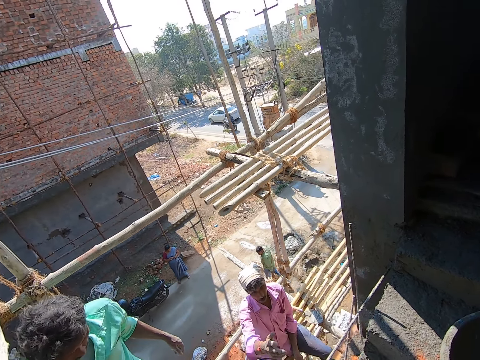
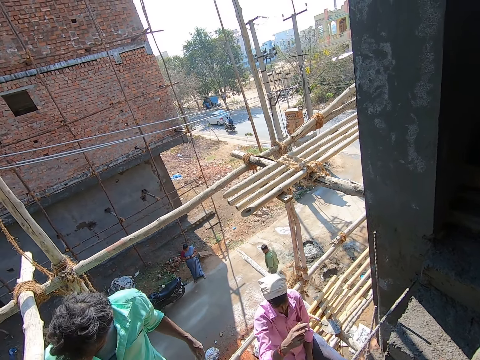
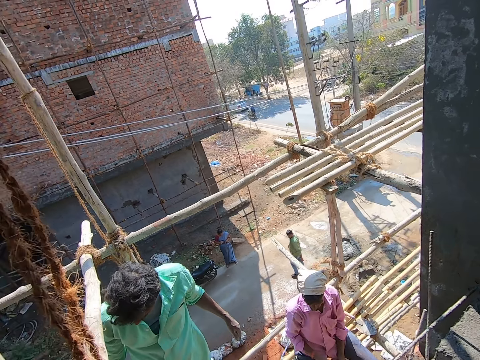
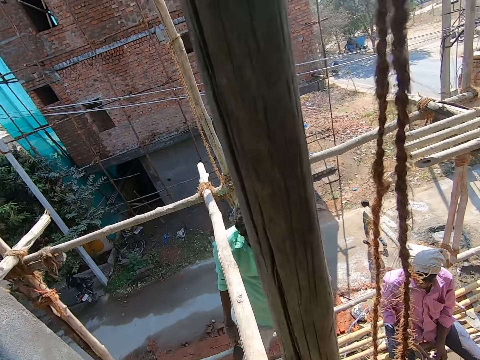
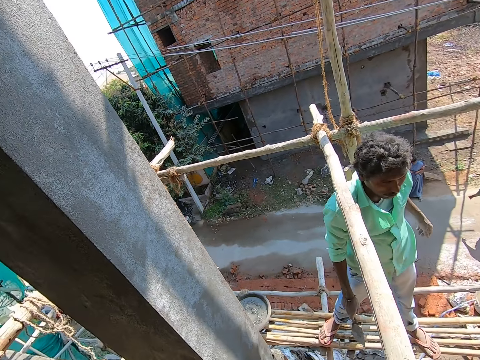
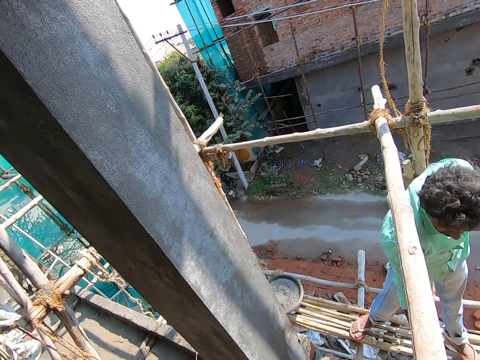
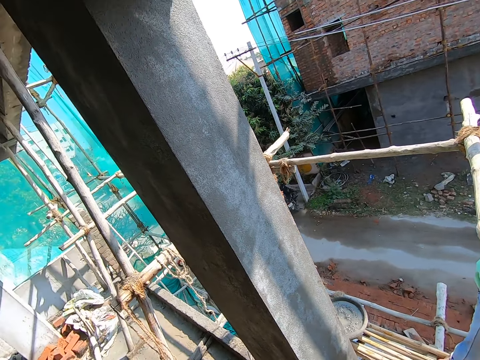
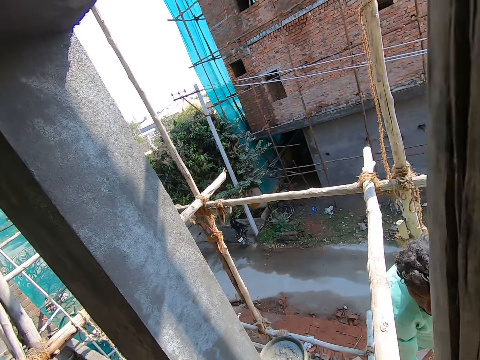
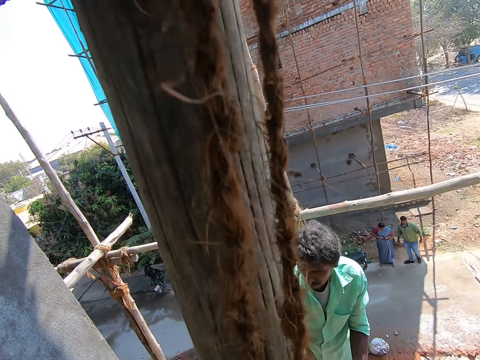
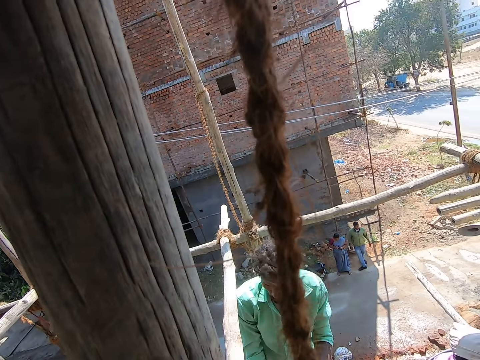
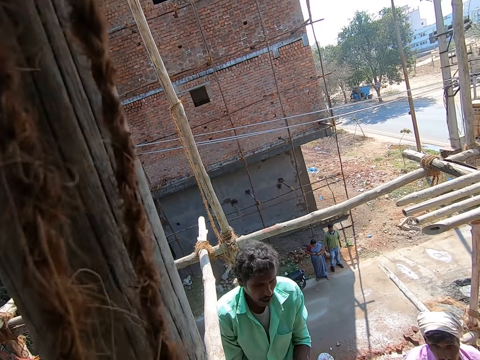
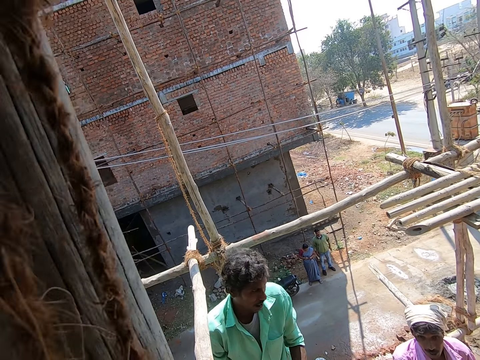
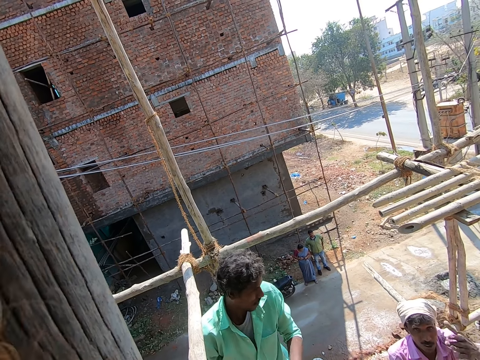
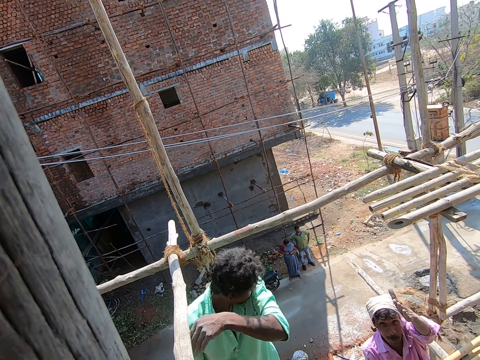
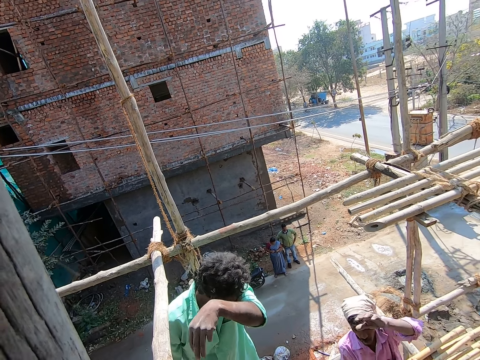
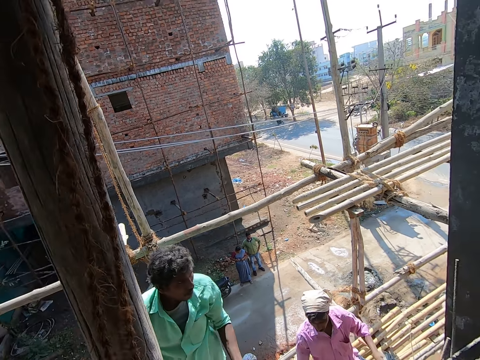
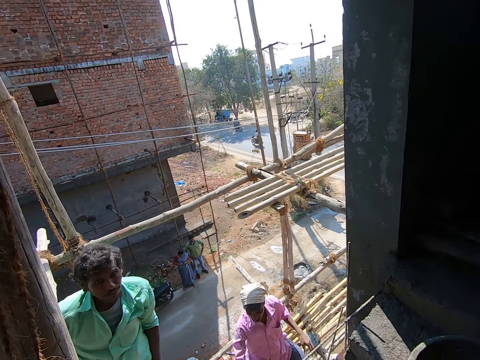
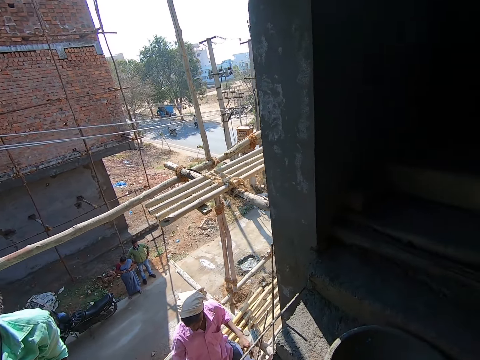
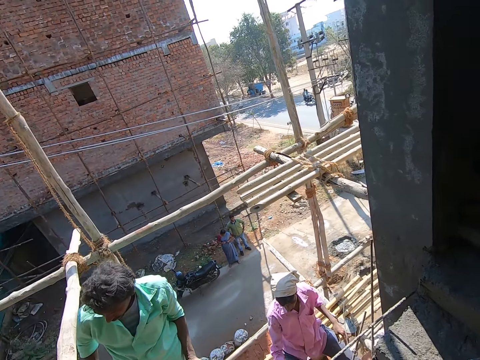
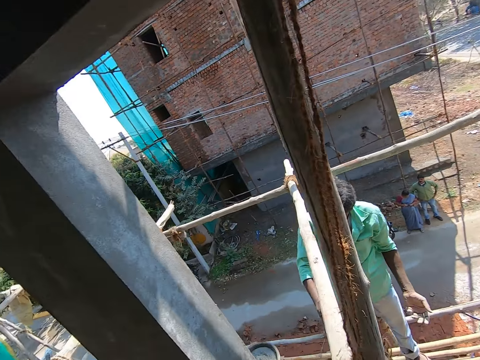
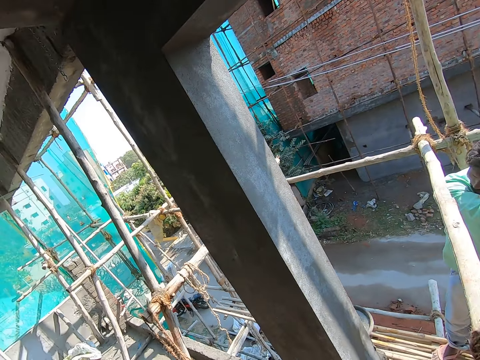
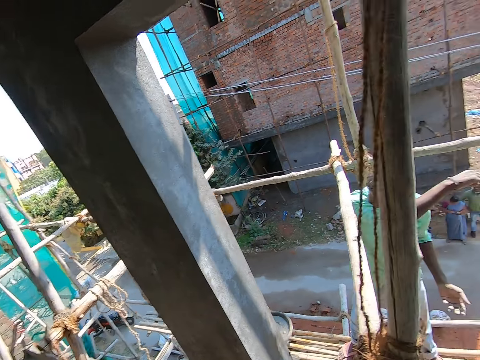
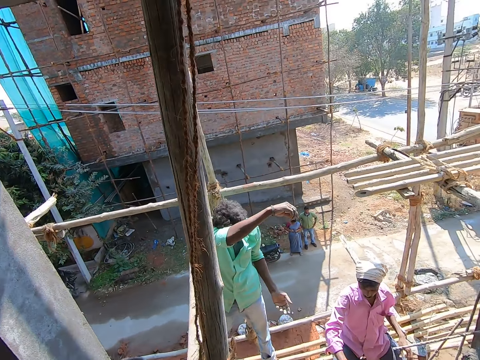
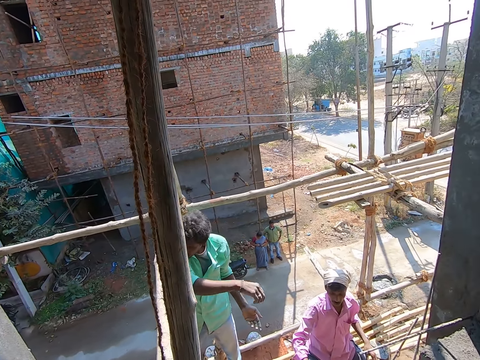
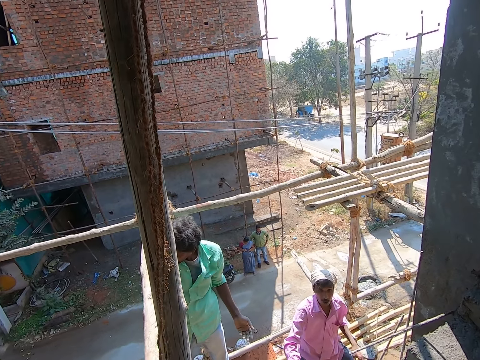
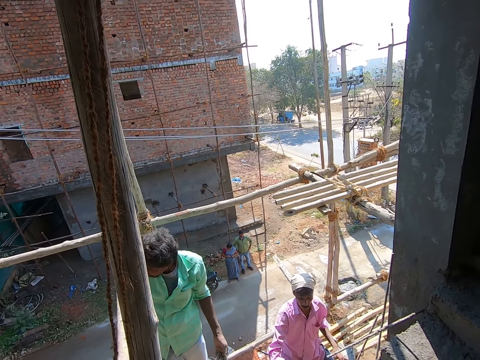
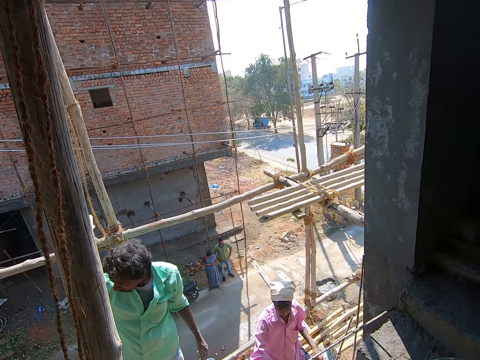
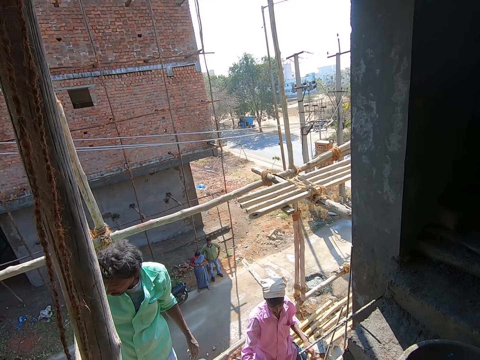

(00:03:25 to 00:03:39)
The camera wearer interacts with the man.

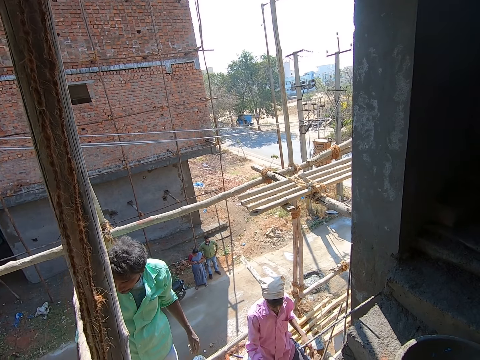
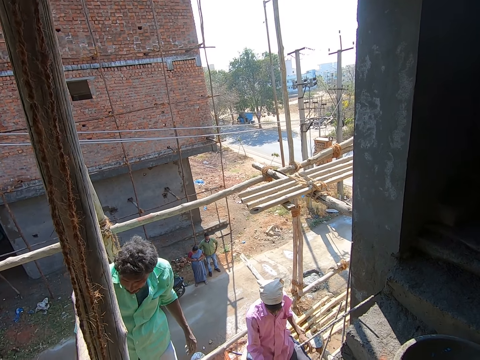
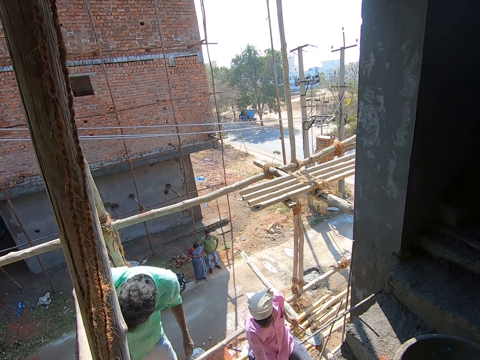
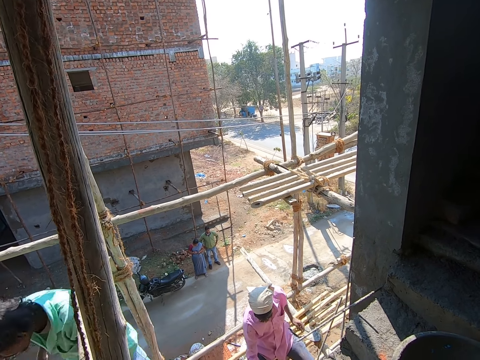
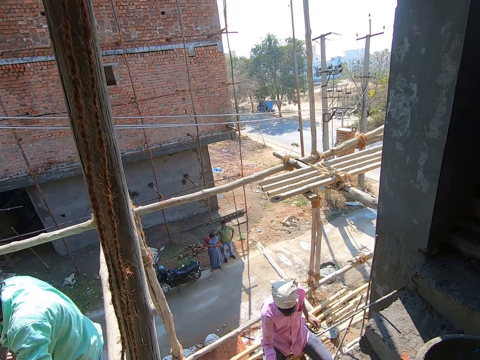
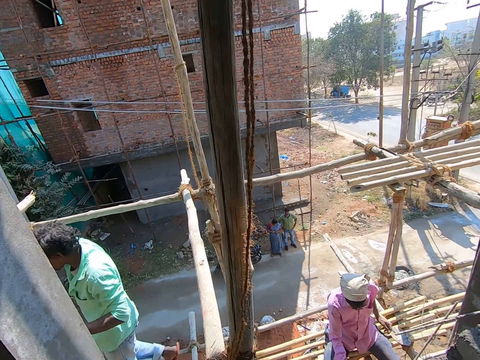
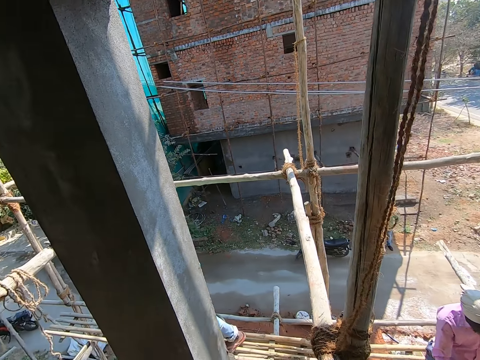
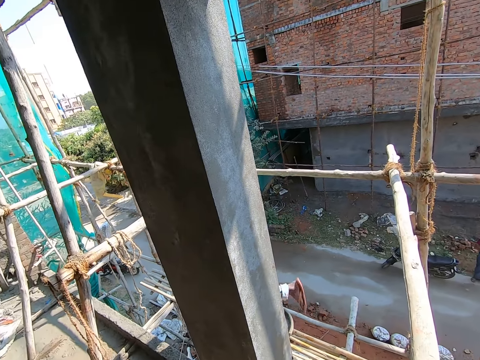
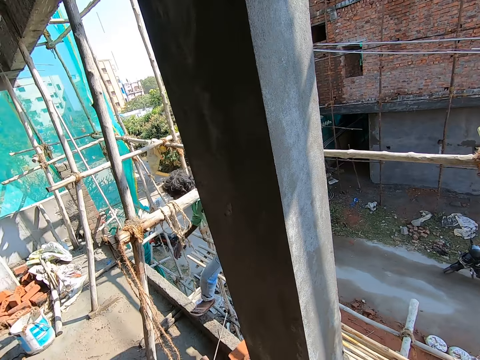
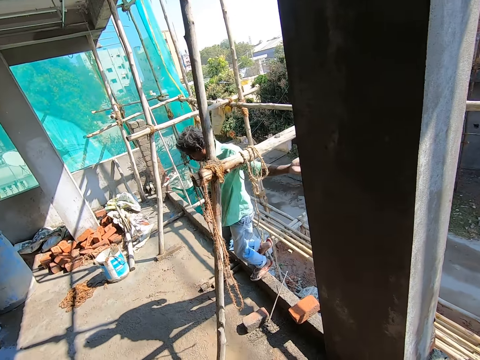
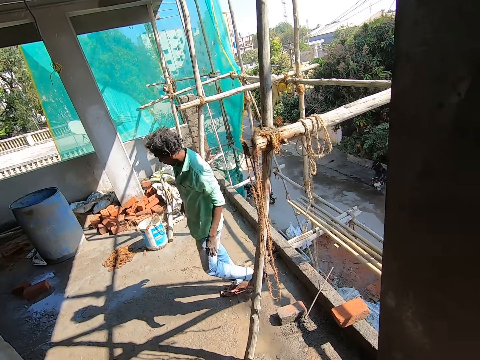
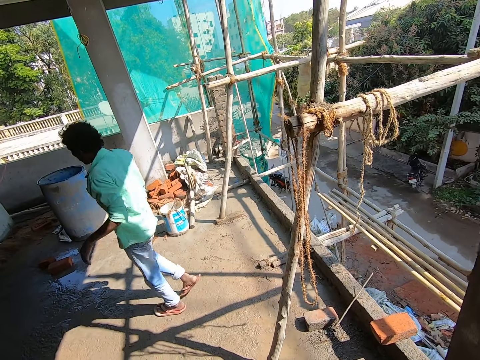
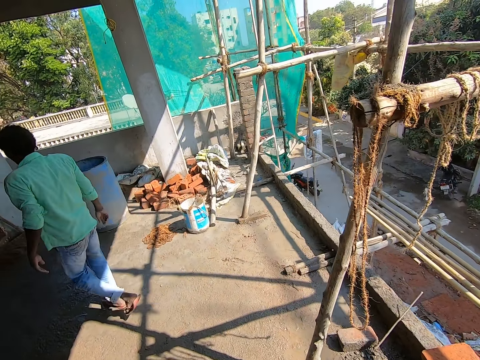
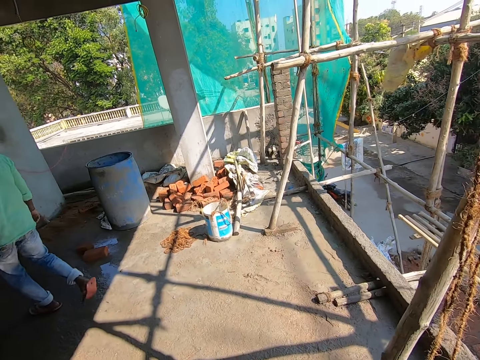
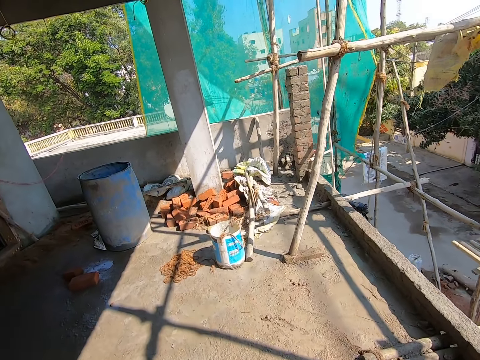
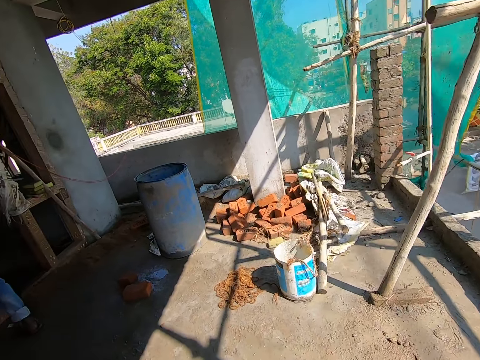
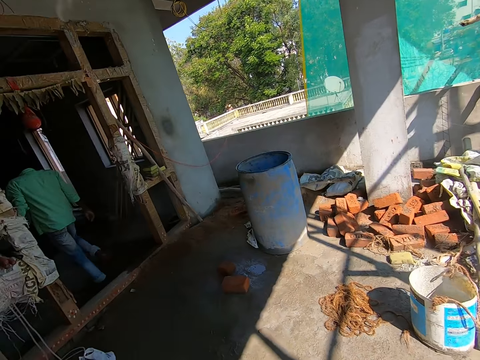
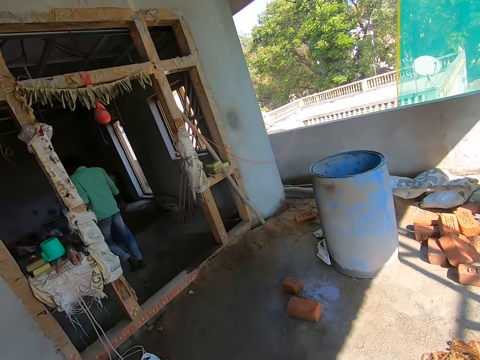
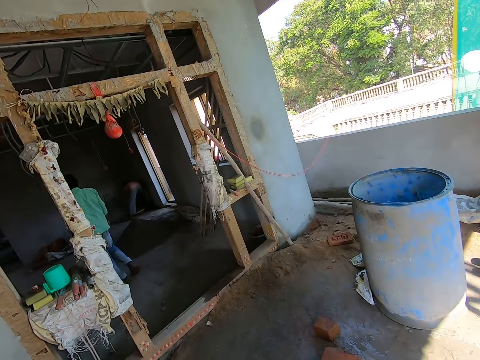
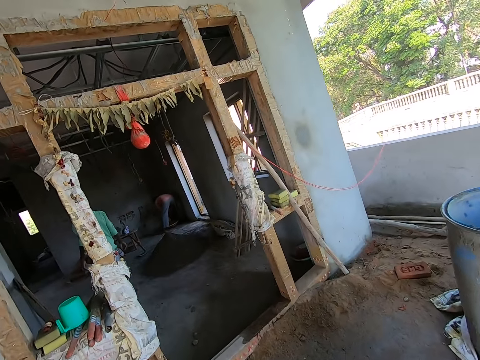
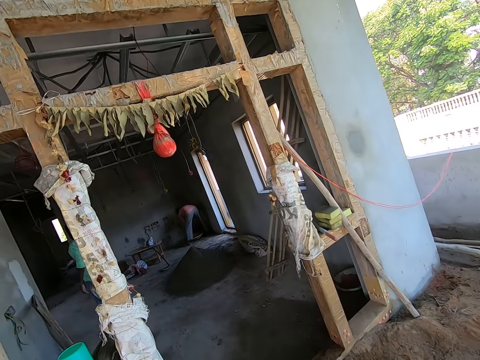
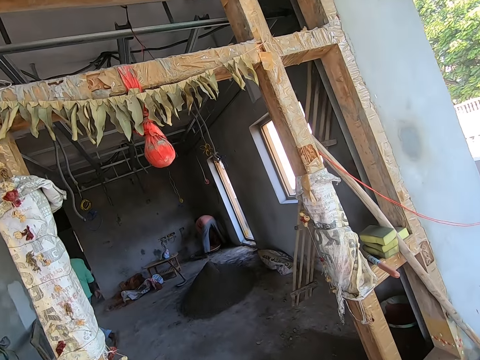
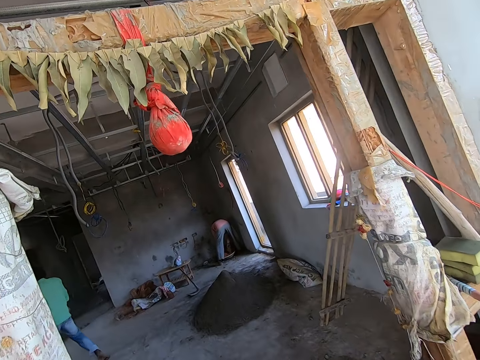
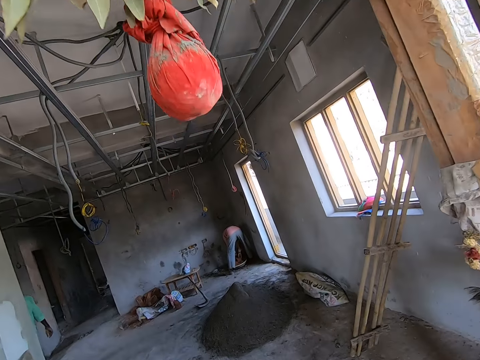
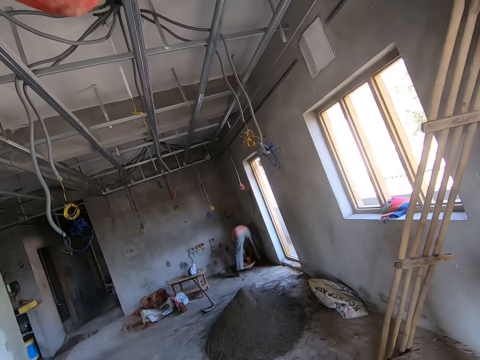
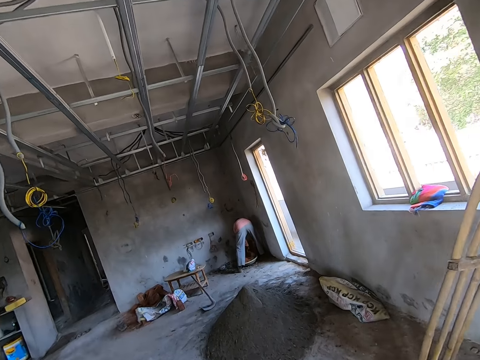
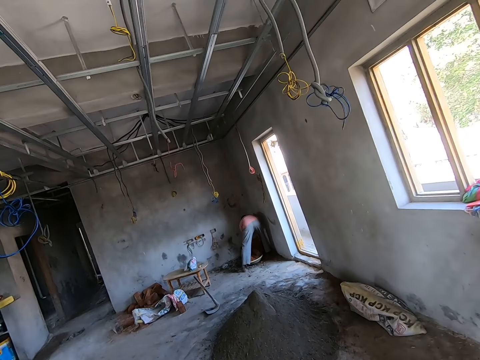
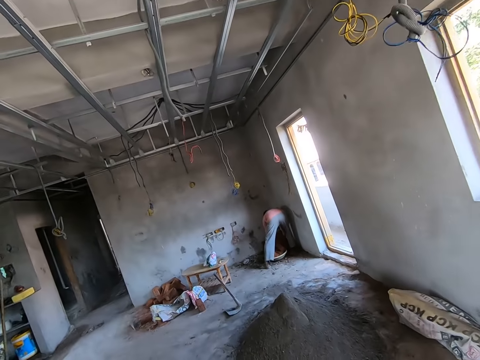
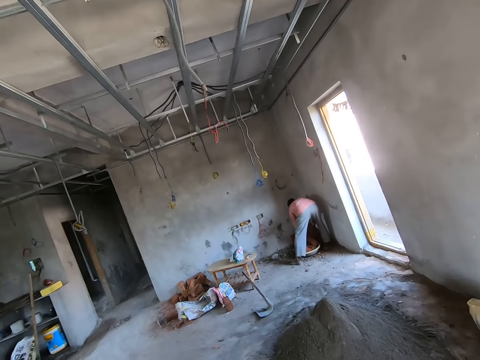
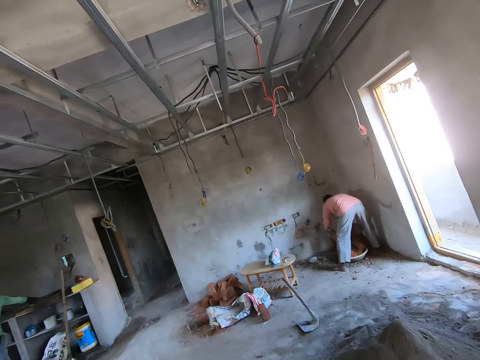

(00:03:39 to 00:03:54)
The man walks on the scaffold. The man walks towards a room. The camera wearer walks on the floor. They walk into the room.
